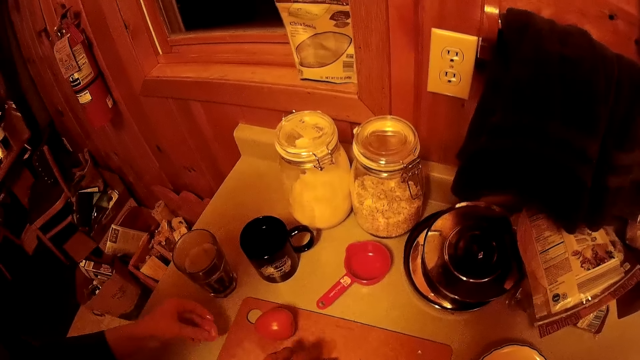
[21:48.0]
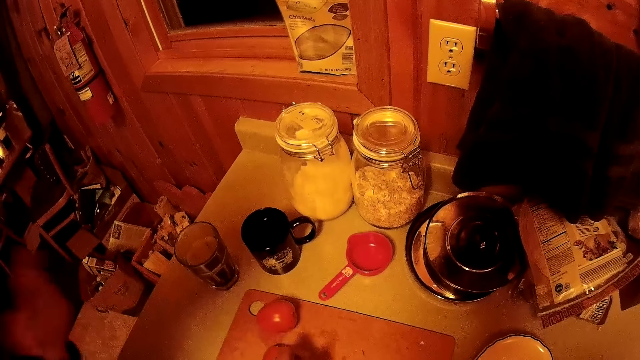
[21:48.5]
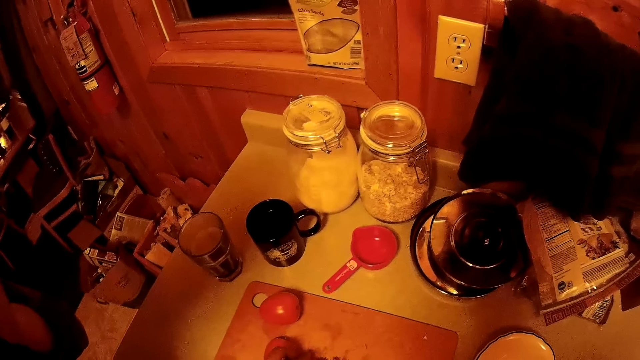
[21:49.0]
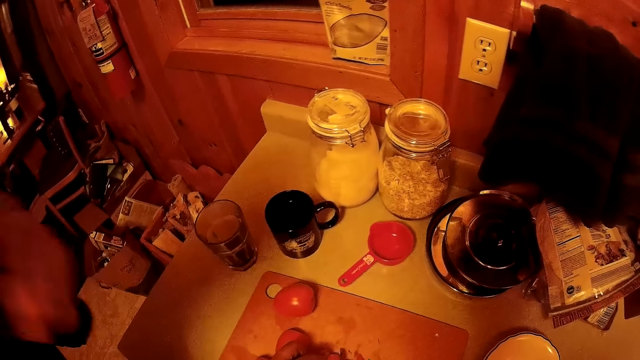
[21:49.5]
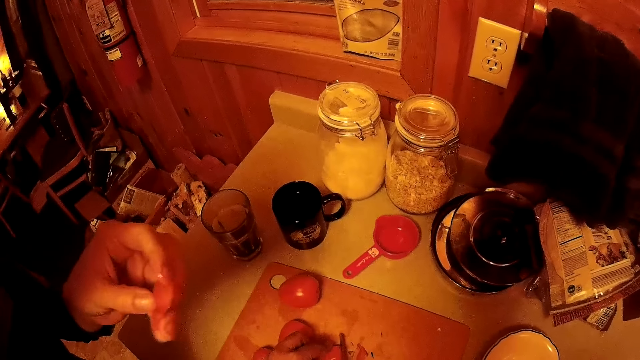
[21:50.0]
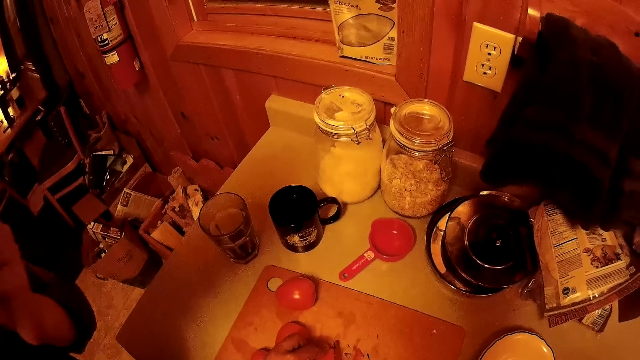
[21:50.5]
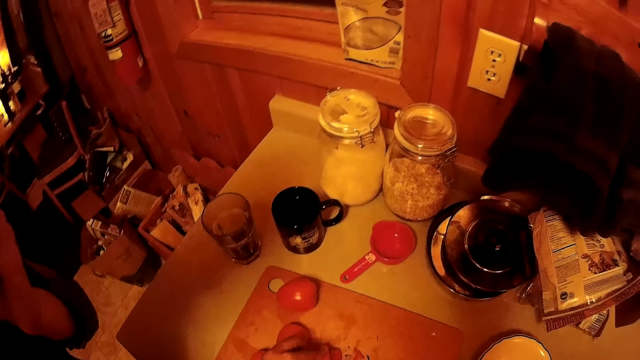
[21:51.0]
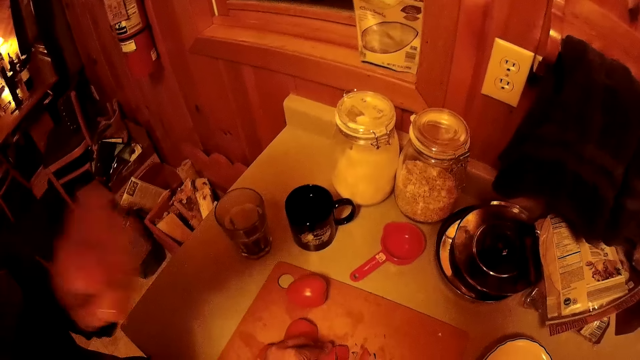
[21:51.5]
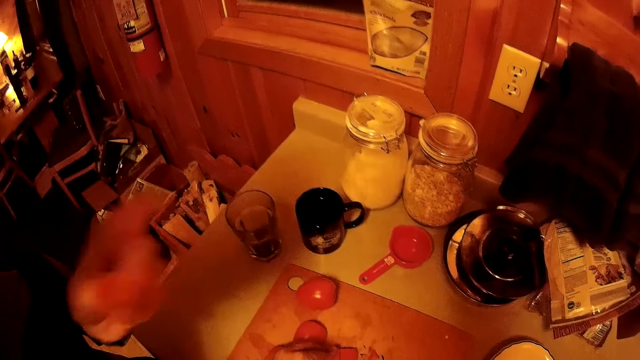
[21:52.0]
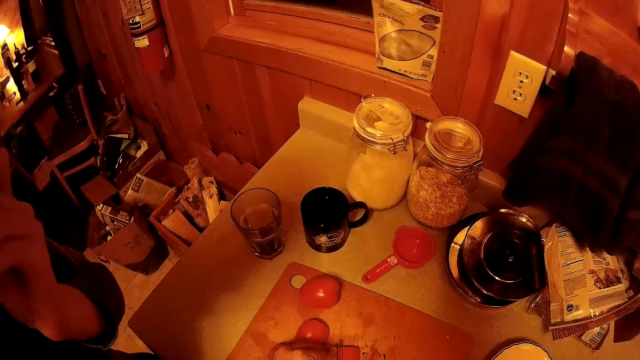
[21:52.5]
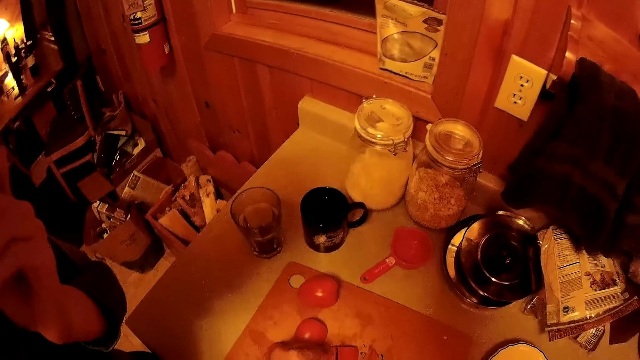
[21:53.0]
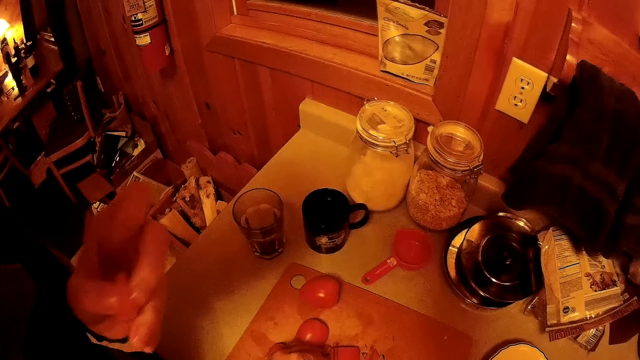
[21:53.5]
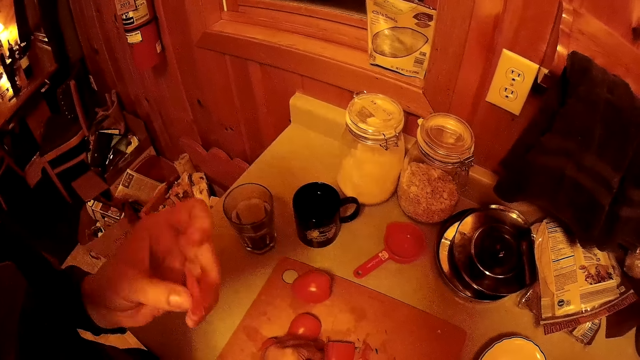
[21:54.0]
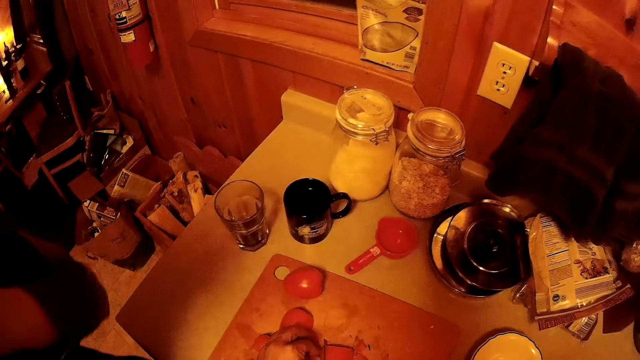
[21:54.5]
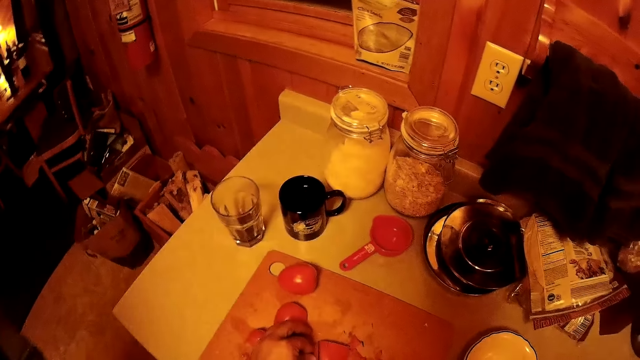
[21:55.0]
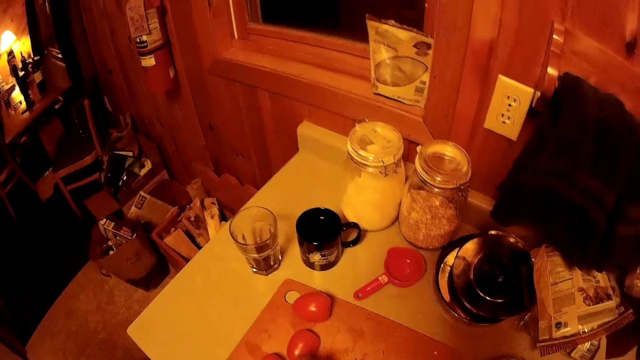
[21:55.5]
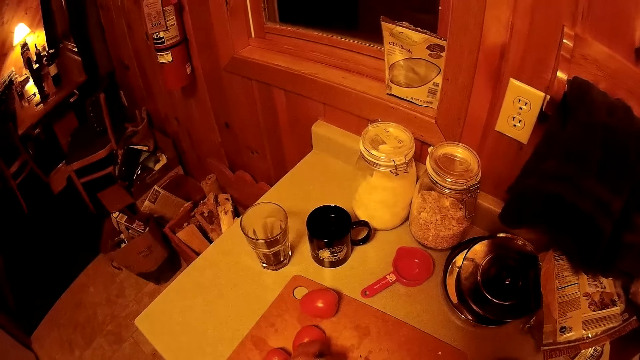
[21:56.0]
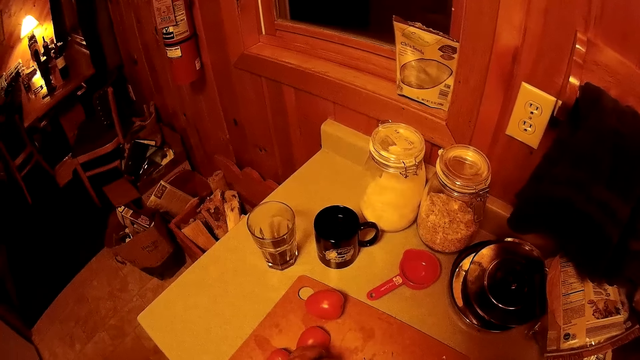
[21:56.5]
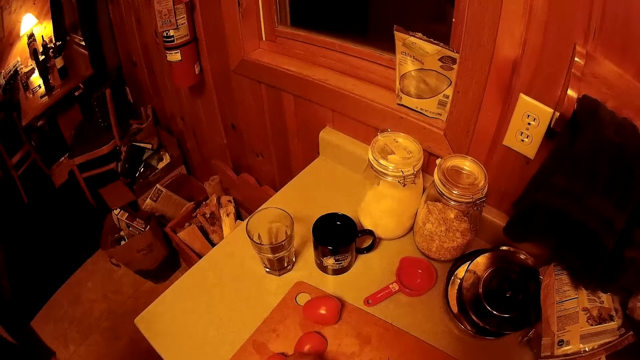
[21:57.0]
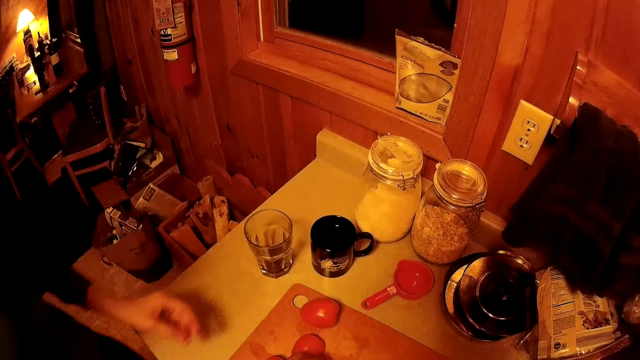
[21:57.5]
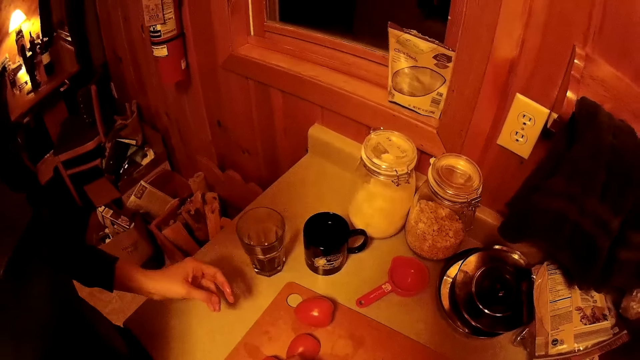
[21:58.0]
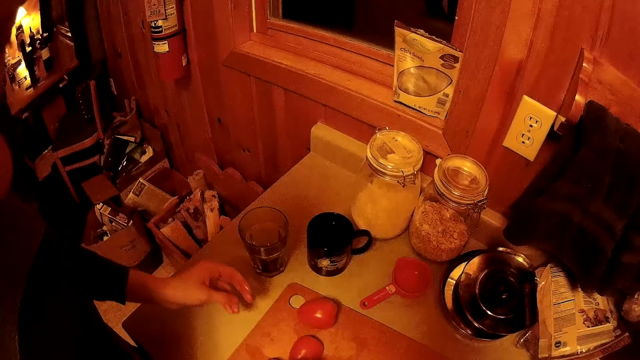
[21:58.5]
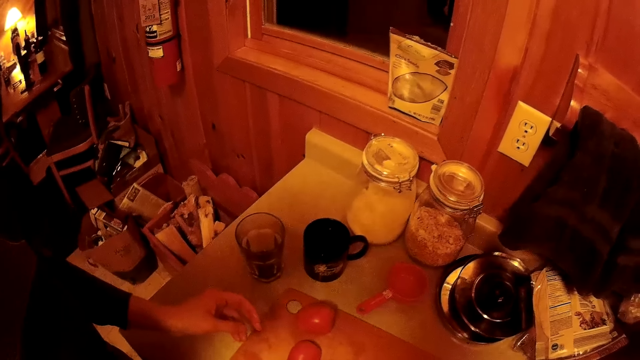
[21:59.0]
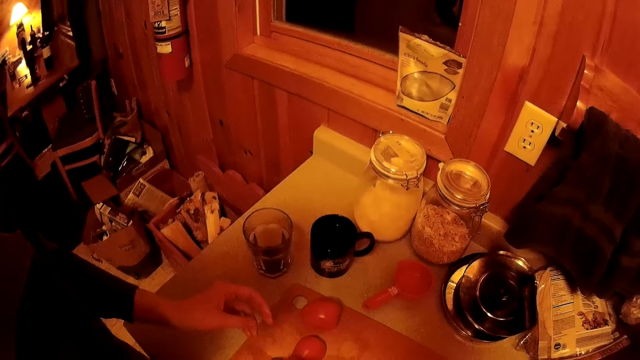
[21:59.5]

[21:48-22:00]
The camera wearer chops a tomato. A woman eats a tomato. The camera wearer chops the tomato.

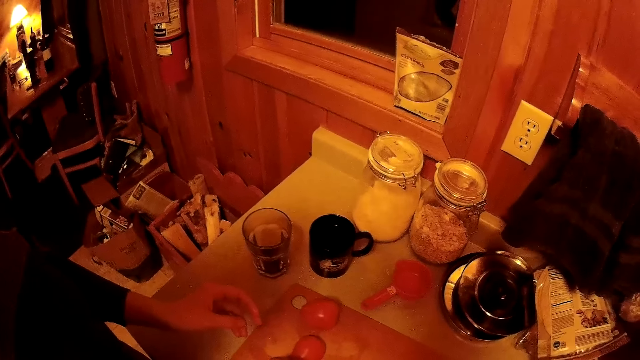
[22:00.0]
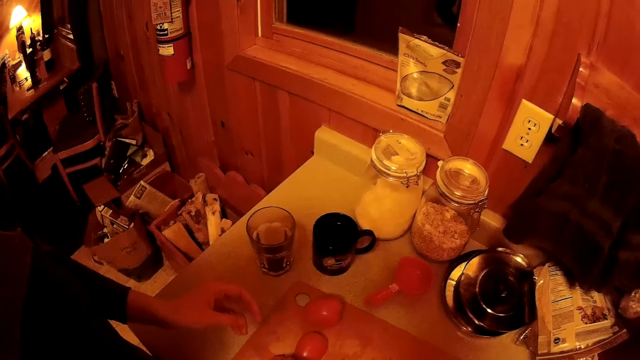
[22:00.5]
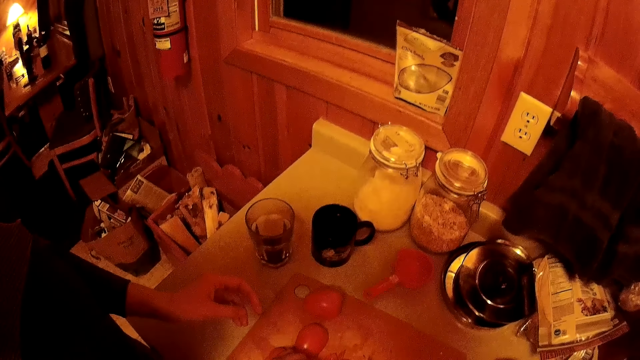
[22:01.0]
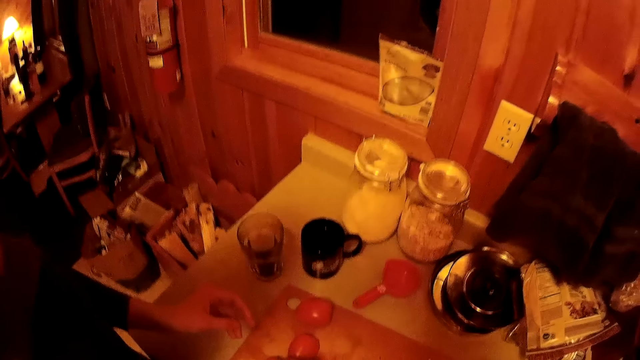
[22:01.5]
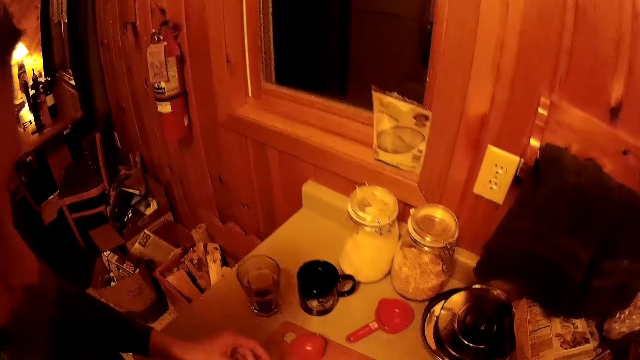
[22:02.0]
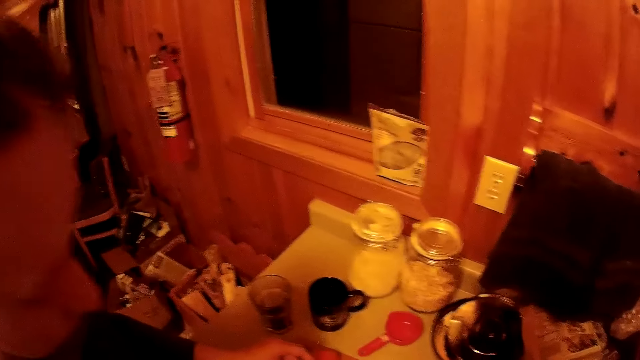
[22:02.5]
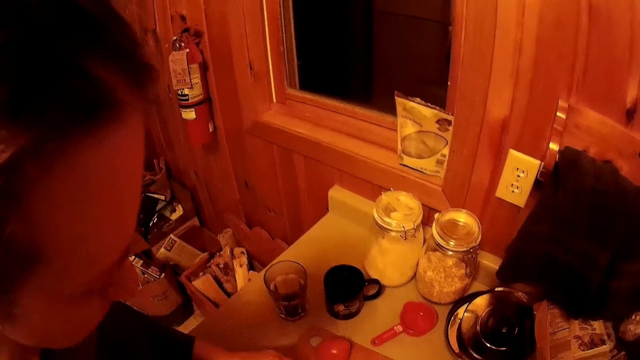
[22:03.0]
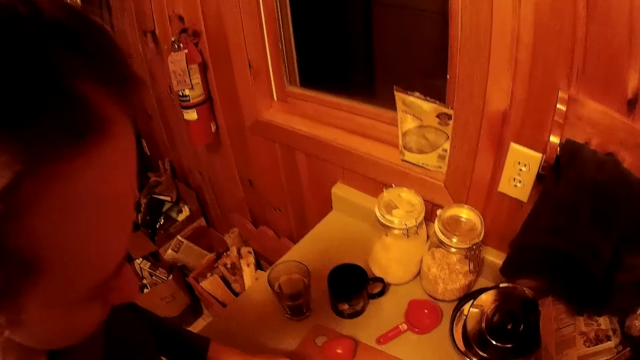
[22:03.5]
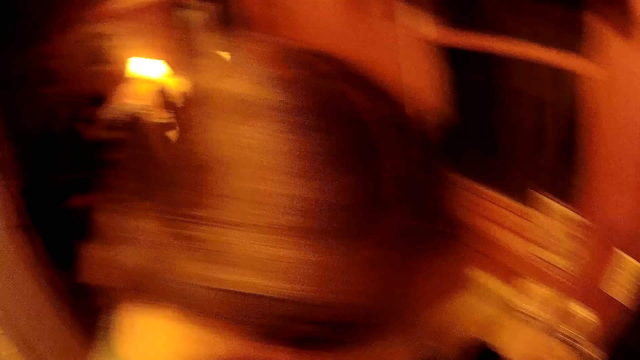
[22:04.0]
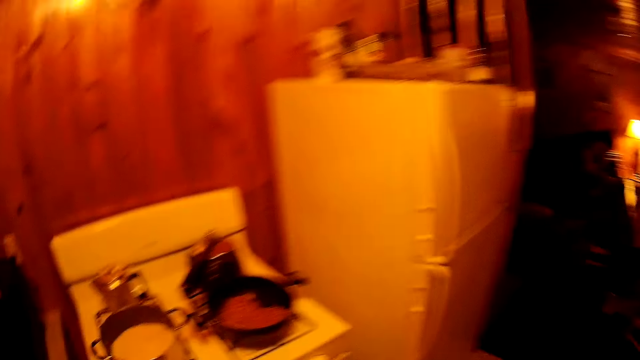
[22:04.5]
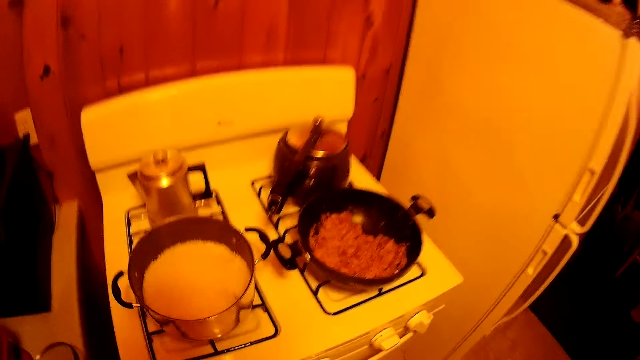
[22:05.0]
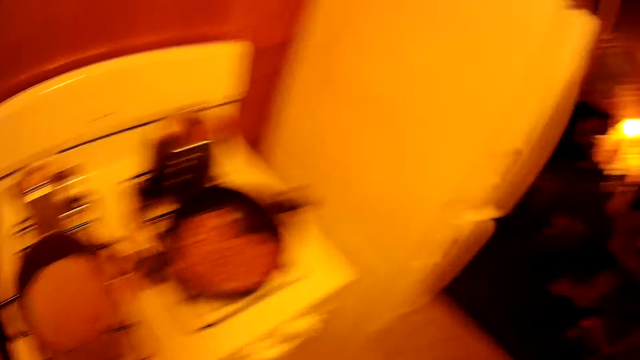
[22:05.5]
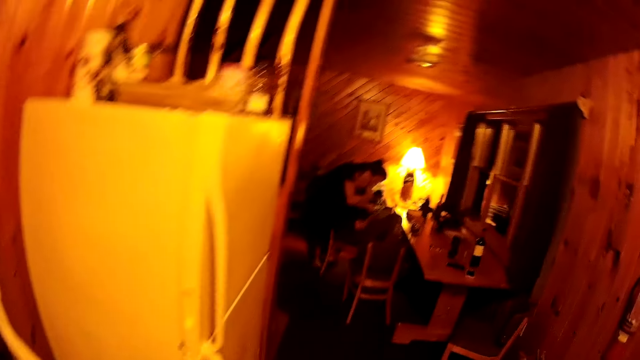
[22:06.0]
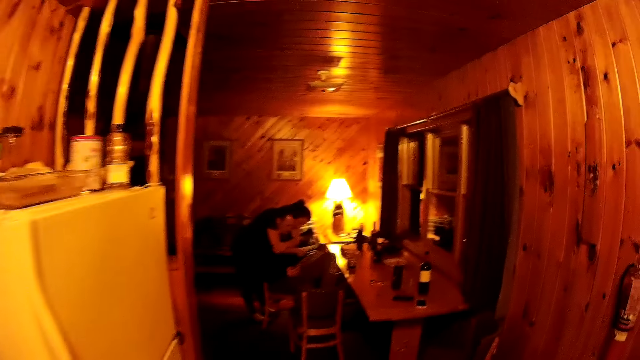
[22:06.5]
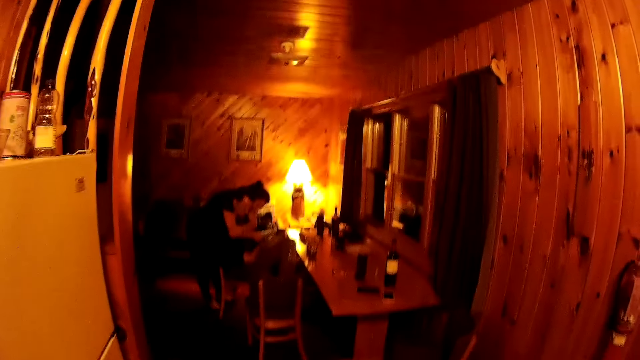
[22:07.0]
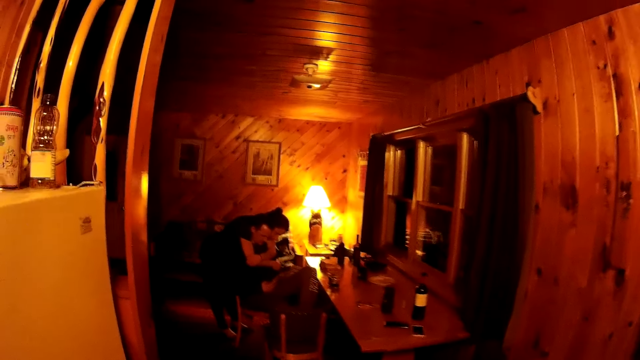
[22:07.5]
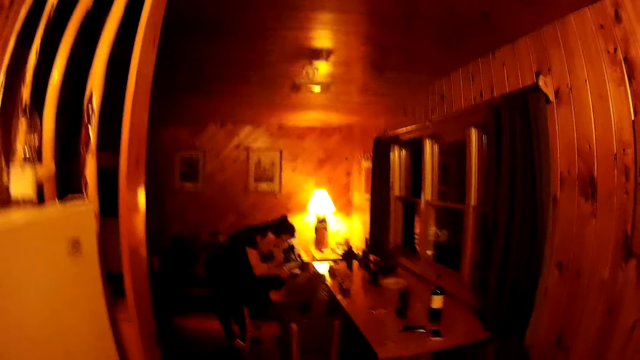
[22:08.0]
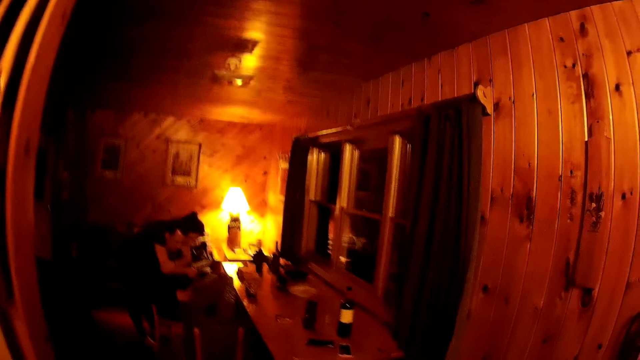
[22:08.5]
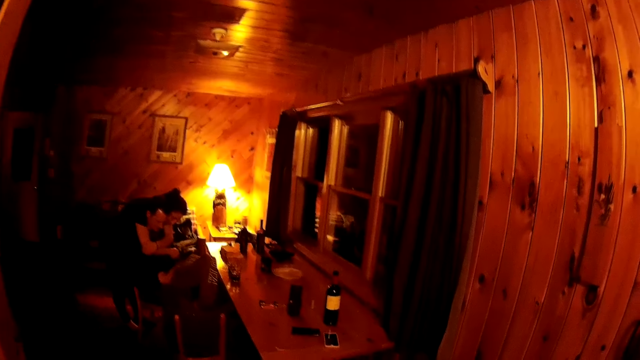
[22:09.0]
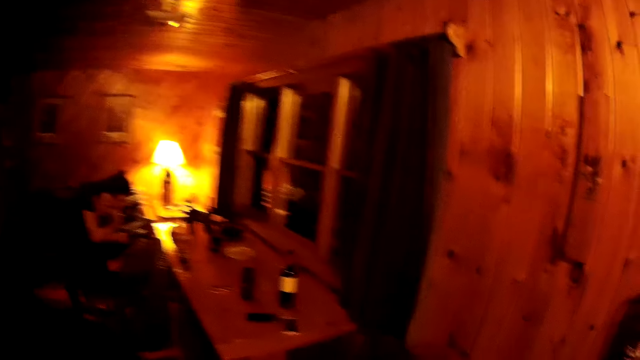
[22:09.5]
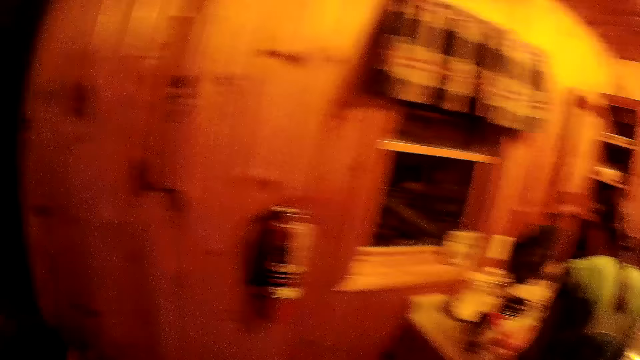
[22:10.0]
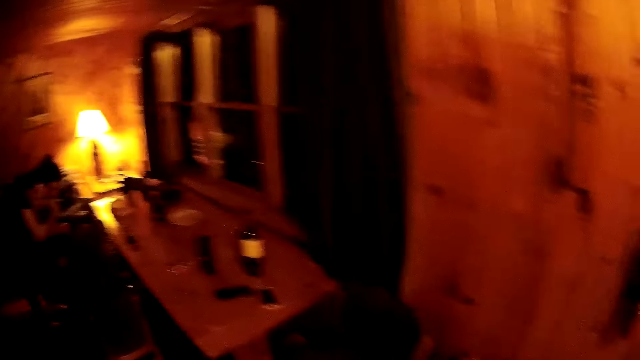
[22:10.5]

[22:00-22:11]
The camera wearer walks around the room.
